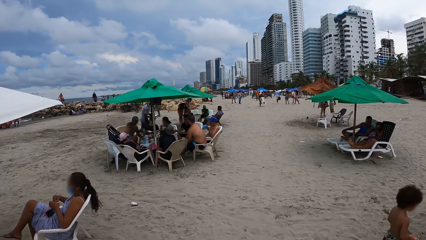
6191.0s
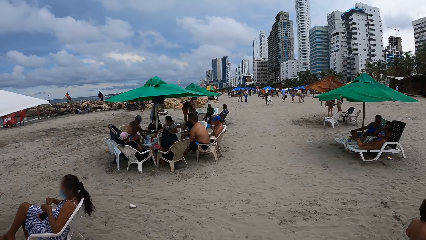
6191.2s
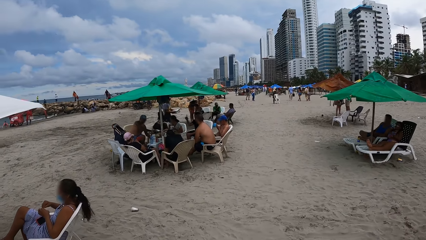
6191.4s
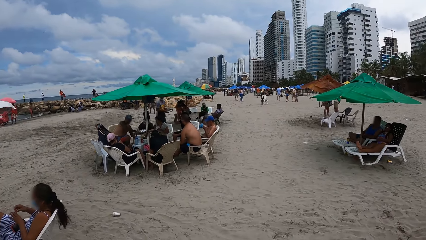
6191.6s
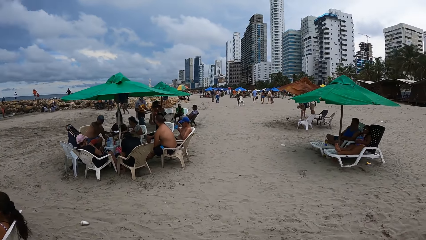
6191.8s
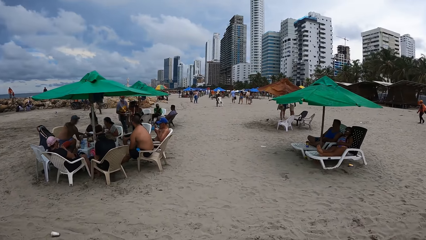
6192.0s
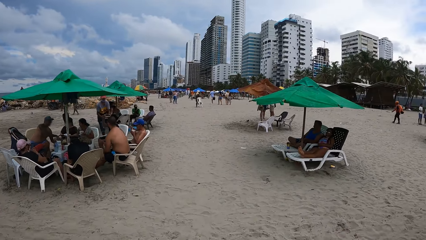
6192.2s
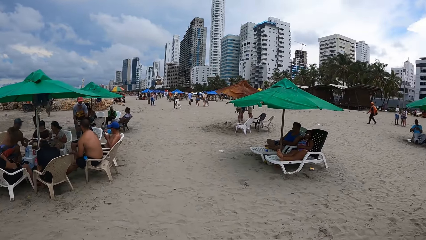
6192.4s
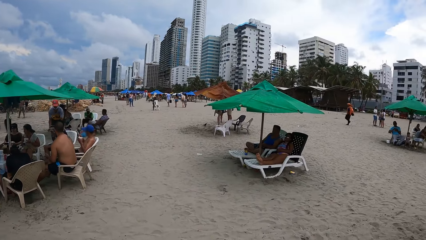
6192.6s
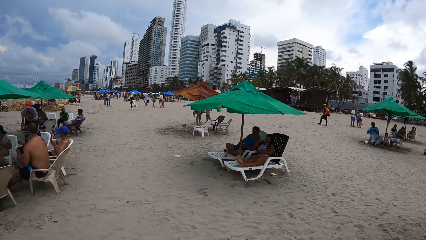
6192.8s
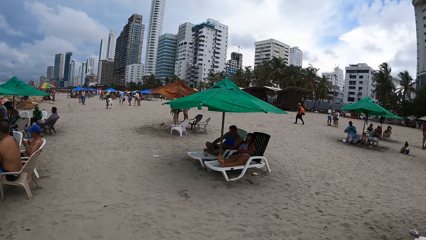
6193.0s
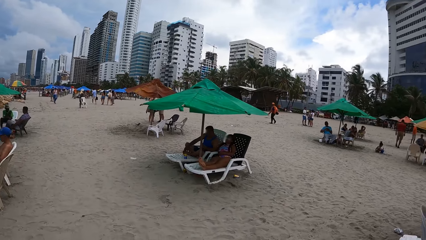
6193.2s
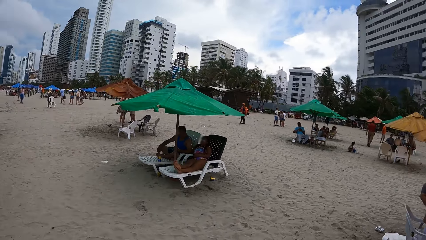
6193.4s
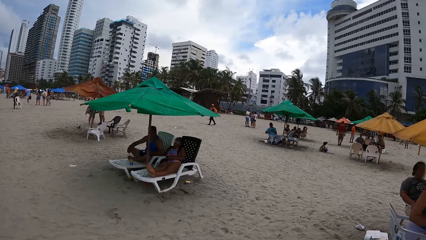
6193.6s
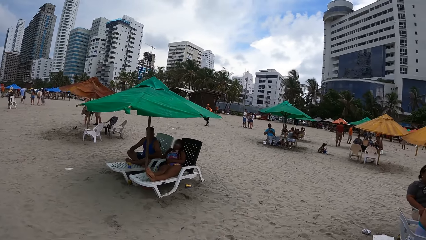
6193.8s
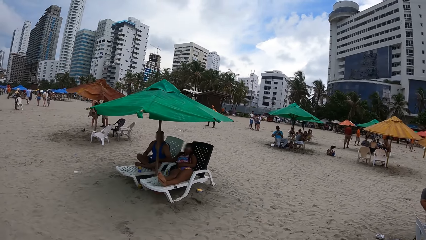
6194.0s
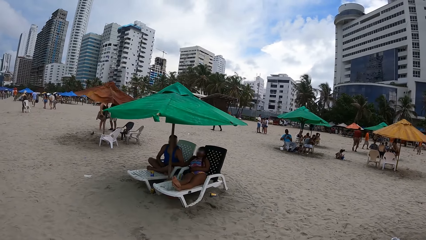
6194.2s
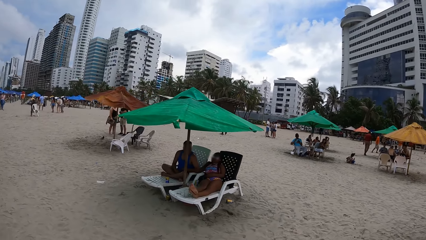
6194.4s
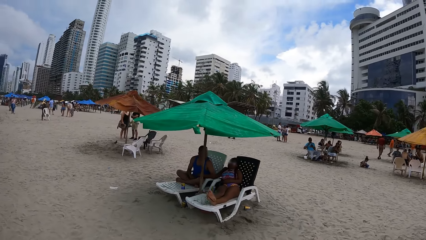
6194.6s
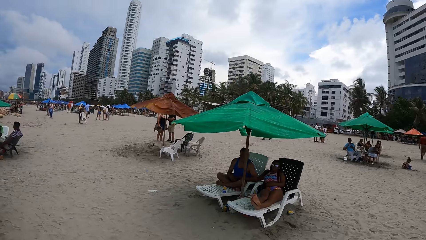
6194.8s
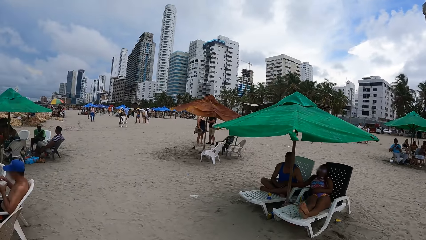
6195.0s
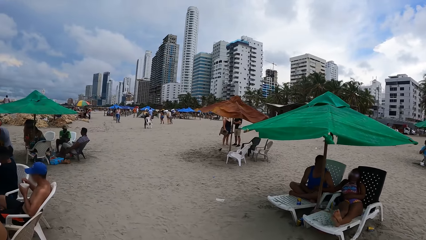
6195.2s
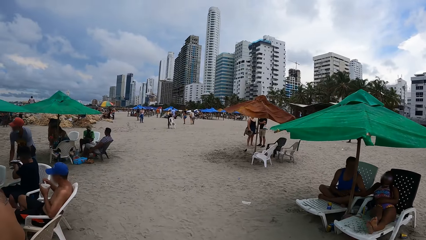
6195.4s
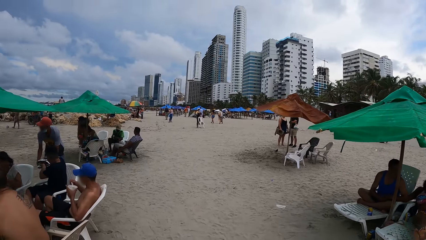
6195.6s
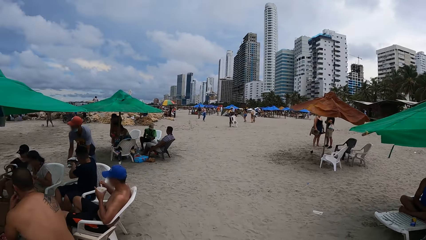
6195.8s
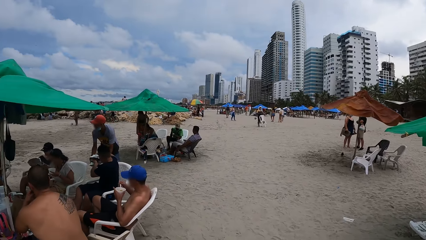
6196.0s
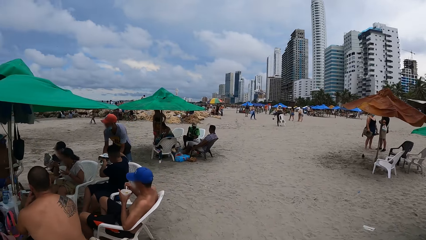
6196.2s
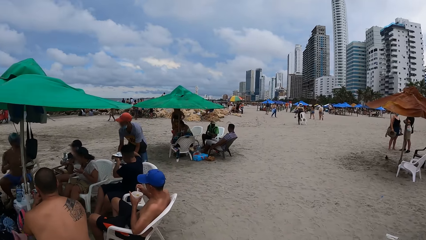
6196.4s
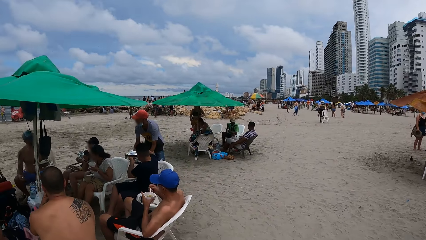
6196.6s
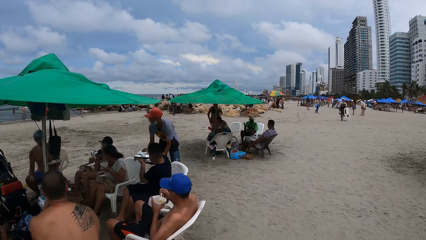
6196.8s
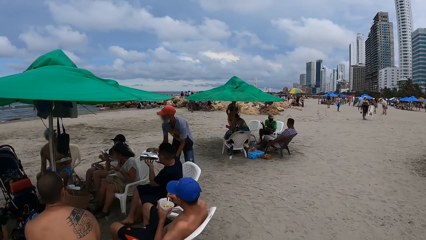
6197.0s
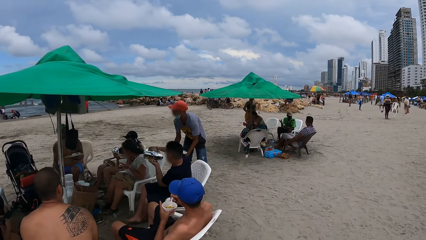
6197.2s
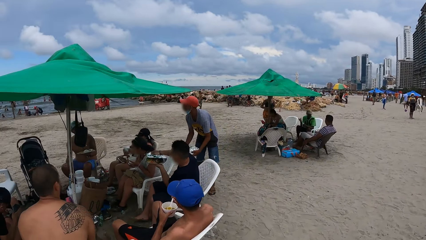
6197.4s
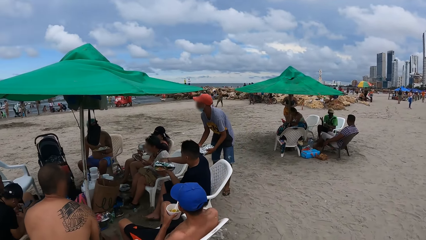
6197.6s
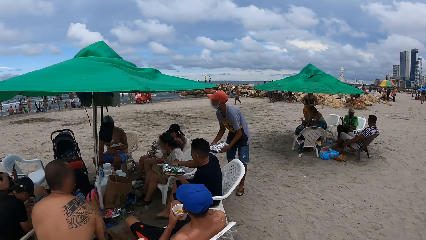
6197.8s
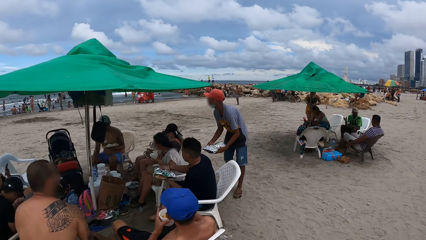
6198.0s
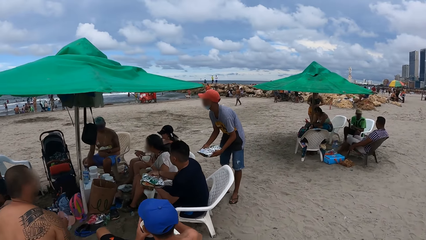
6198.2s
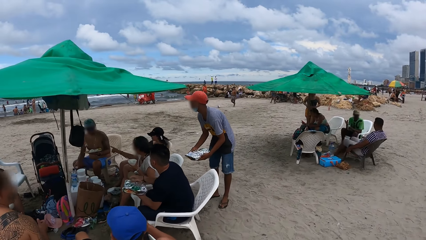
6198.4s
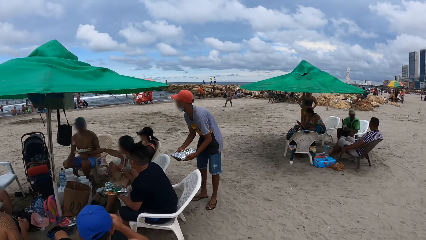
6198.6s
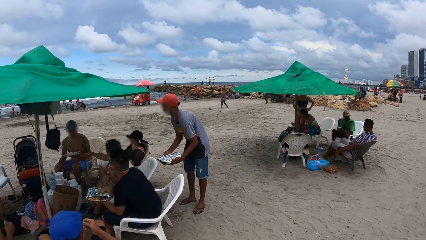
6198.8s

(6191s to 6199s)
The camera wearer looks around the beach.

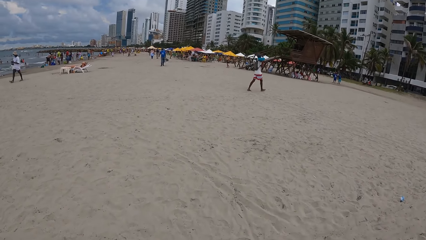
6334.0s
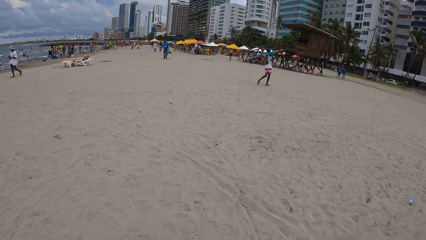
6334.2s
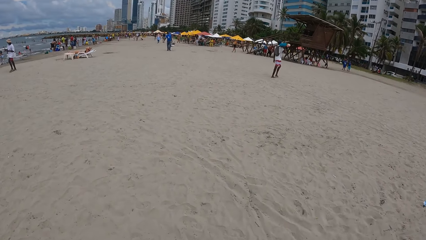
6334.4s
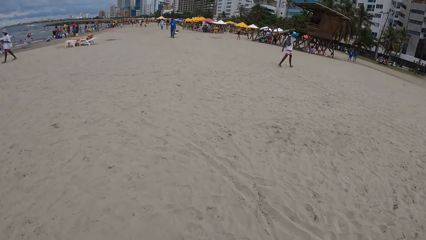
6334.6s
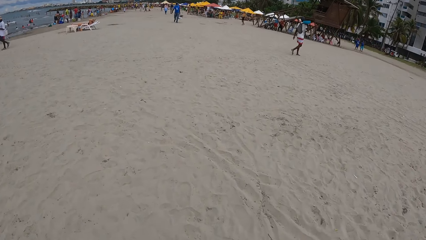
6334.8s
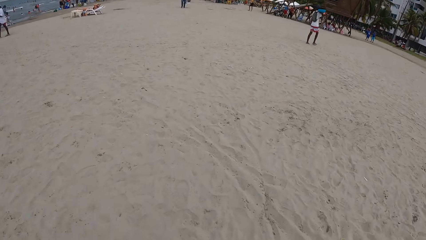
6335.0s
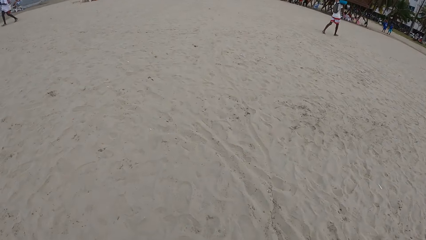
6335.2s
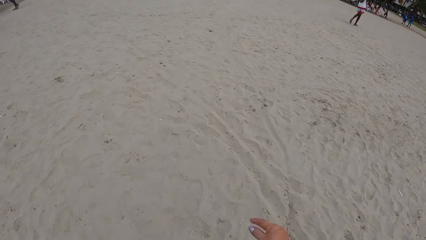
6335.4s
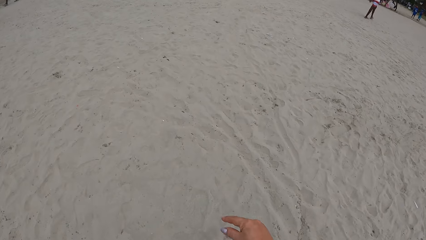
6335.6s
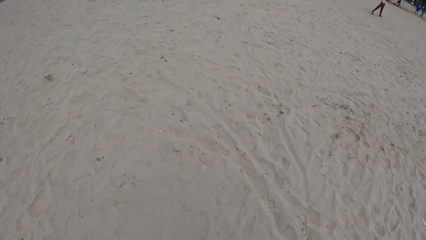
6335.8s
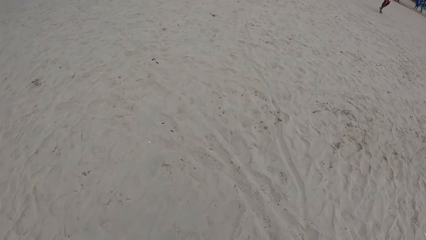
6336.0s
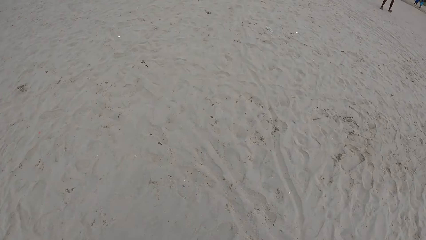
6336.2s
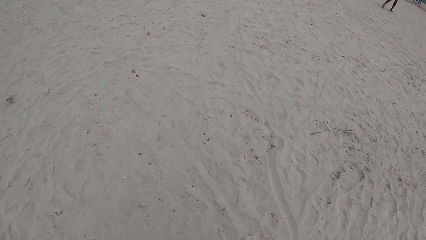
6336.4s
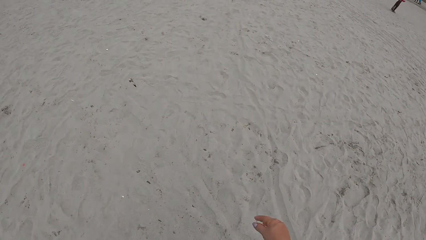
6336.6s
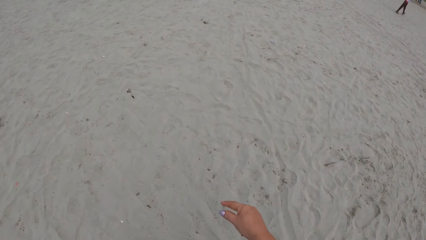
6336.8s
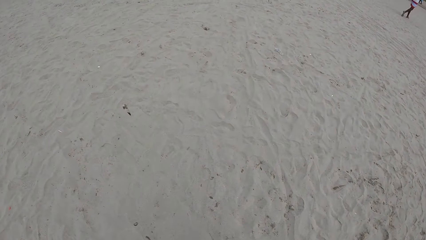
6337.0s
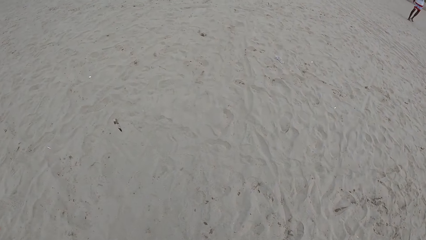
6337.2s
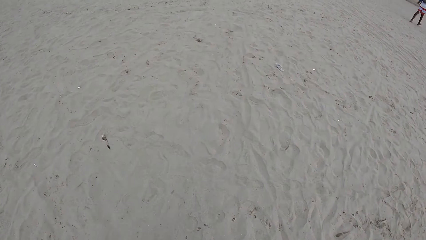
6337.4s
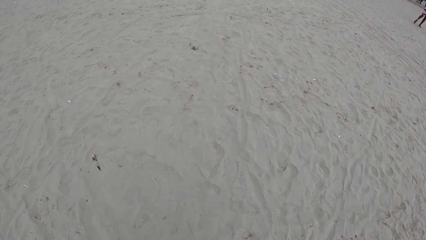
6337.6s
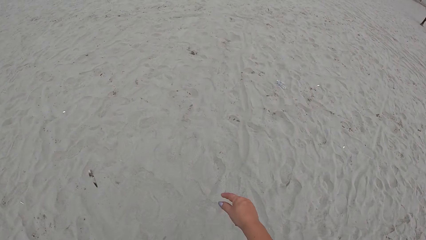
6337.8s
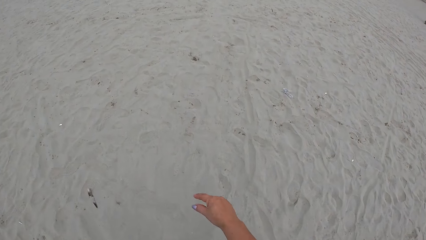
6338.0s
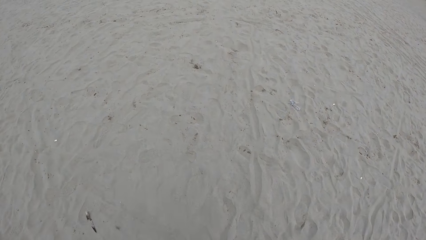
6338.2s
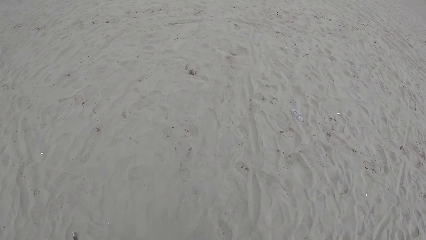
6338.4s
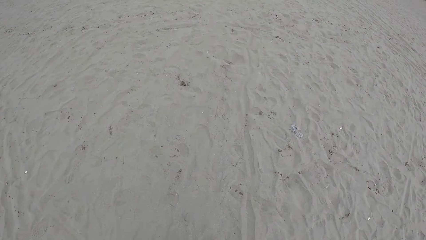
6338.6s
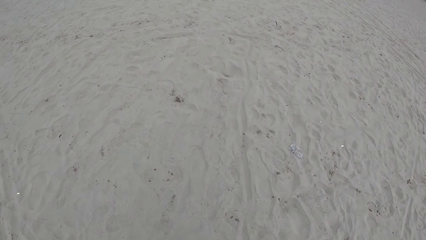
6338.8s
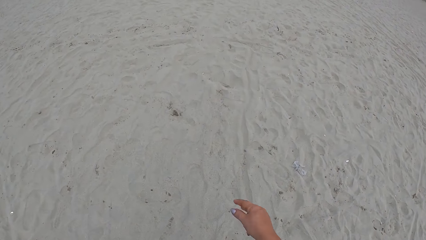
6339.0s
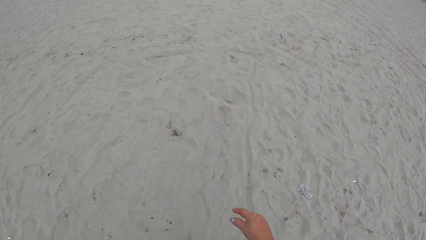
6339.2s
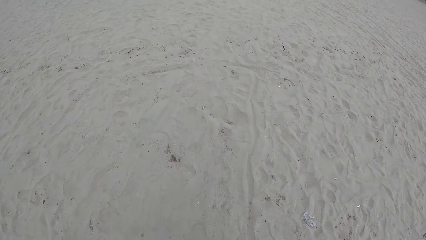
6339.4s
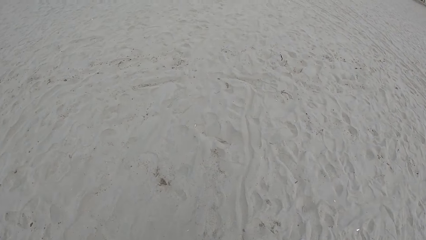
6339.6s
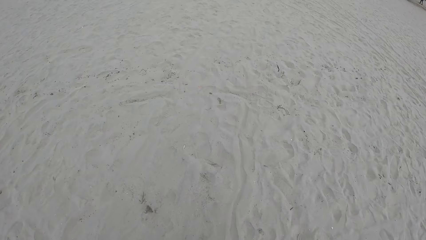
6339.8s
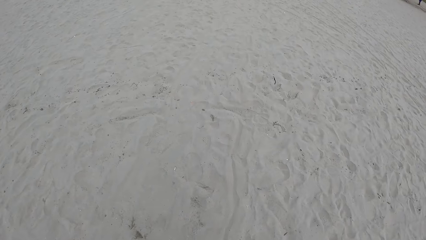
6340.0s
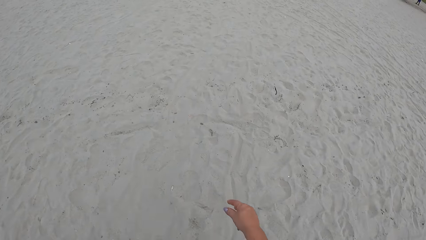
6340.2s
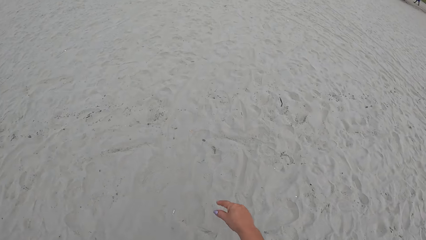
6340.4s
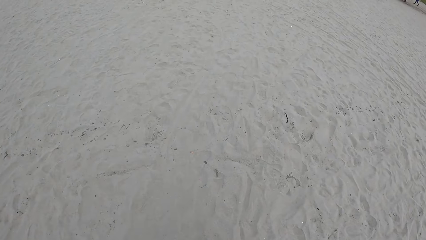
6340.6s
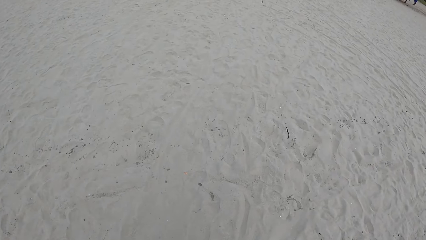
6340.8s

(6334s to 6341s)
The camera wearer moves the right hand.
